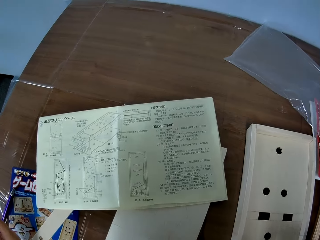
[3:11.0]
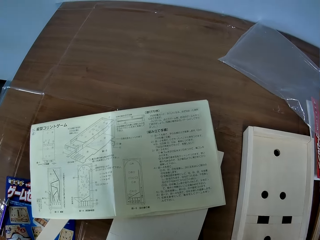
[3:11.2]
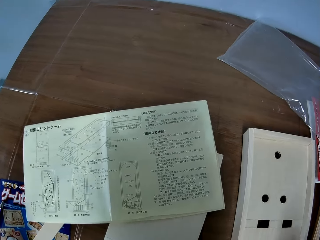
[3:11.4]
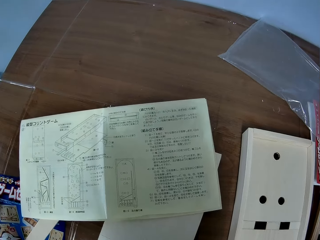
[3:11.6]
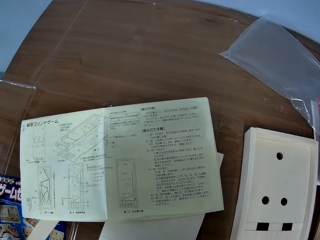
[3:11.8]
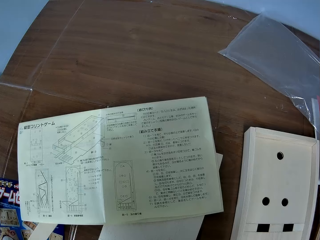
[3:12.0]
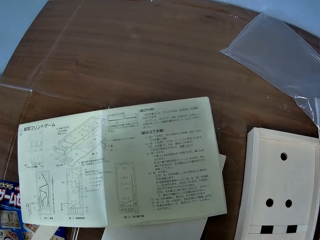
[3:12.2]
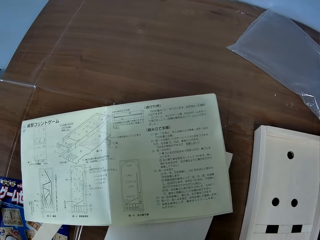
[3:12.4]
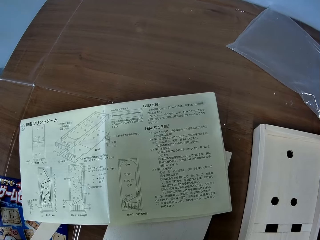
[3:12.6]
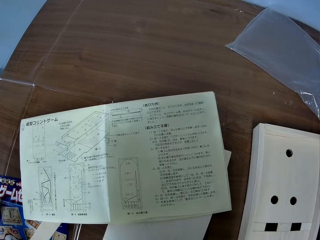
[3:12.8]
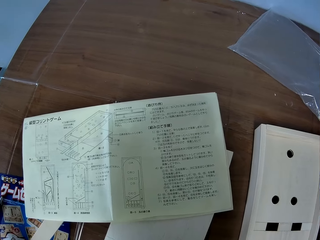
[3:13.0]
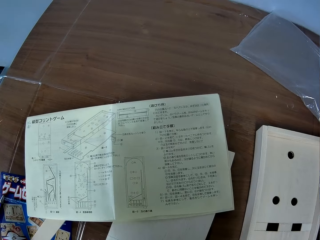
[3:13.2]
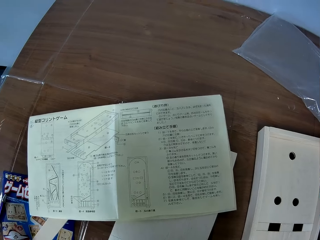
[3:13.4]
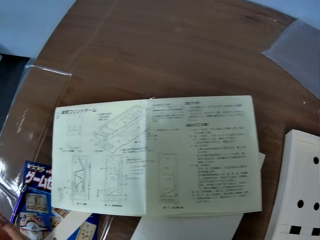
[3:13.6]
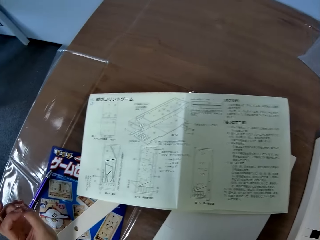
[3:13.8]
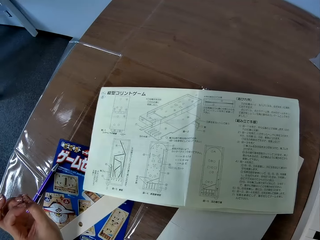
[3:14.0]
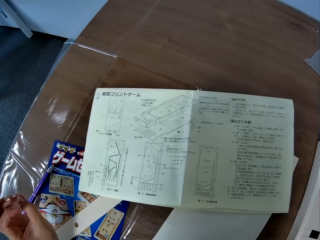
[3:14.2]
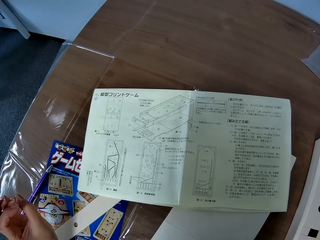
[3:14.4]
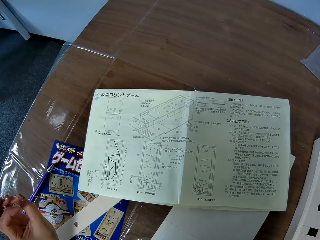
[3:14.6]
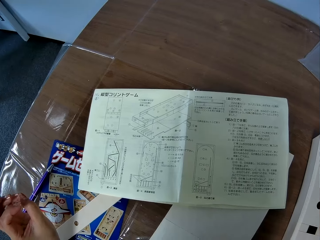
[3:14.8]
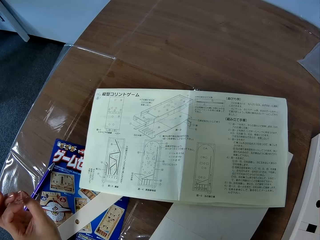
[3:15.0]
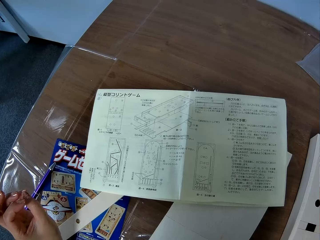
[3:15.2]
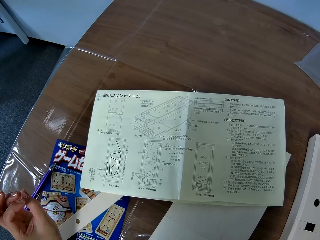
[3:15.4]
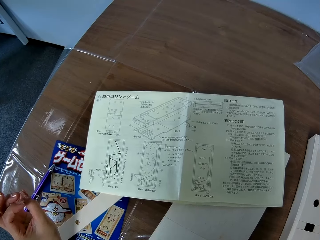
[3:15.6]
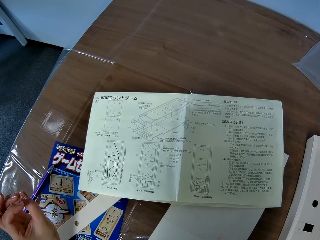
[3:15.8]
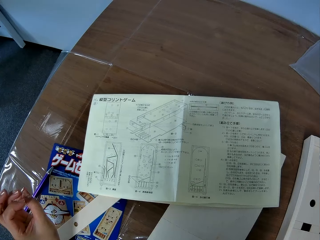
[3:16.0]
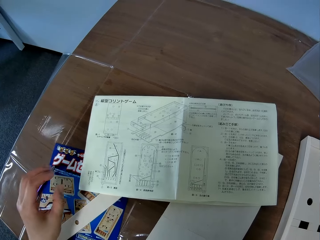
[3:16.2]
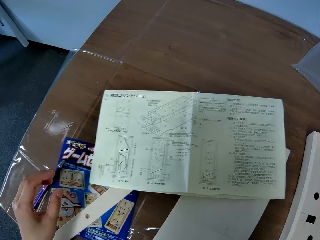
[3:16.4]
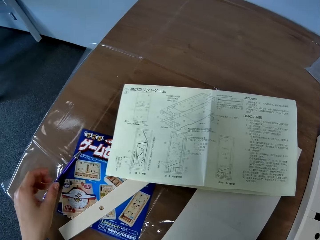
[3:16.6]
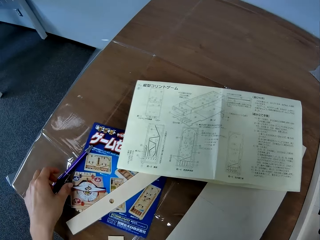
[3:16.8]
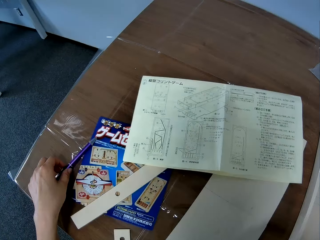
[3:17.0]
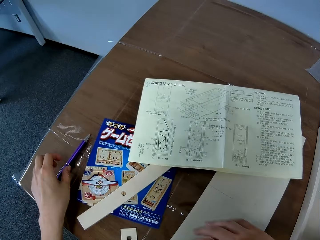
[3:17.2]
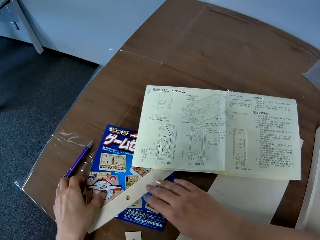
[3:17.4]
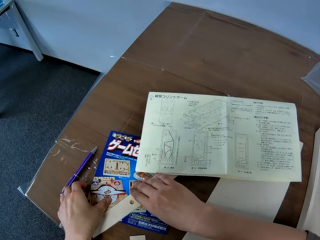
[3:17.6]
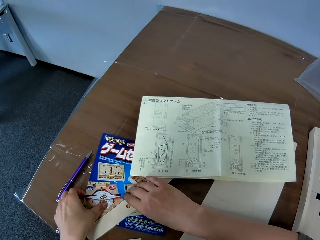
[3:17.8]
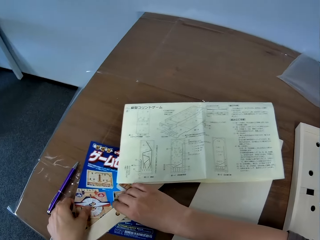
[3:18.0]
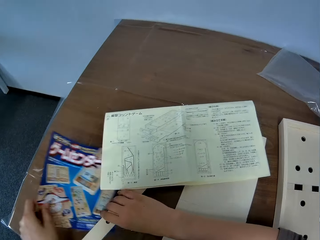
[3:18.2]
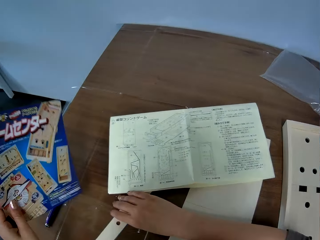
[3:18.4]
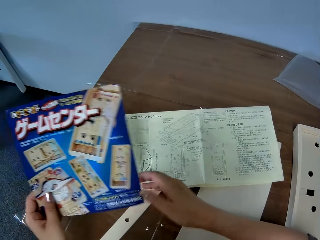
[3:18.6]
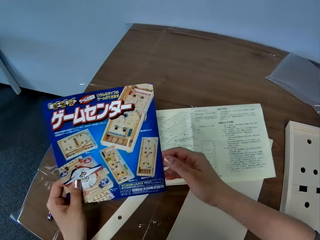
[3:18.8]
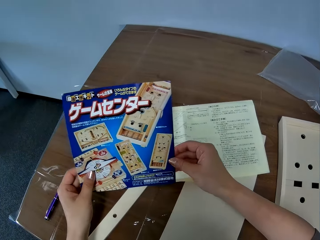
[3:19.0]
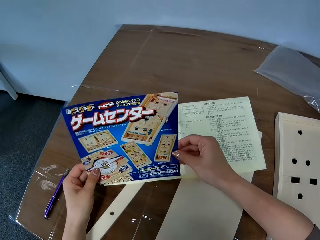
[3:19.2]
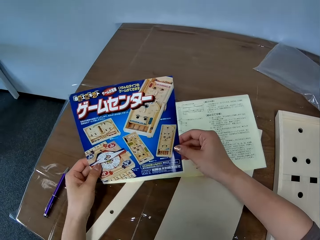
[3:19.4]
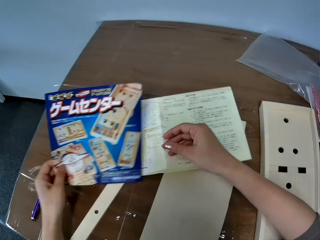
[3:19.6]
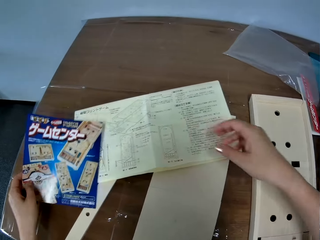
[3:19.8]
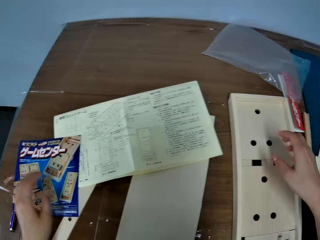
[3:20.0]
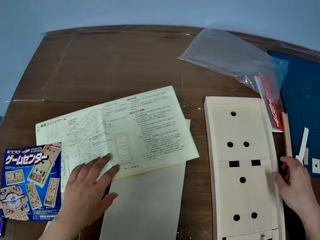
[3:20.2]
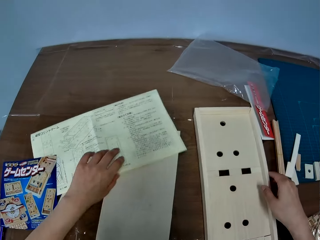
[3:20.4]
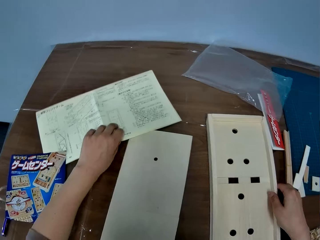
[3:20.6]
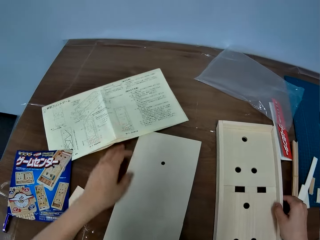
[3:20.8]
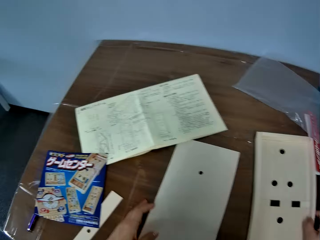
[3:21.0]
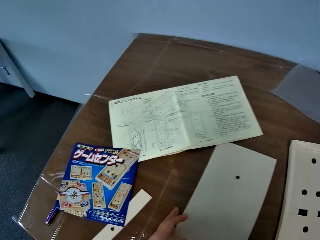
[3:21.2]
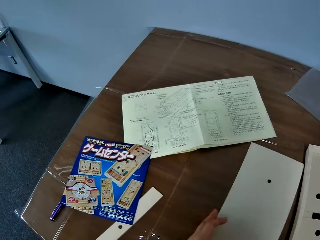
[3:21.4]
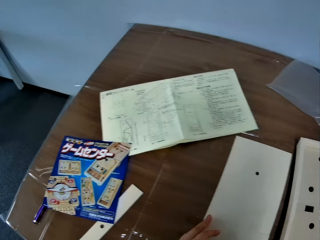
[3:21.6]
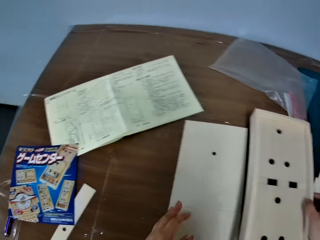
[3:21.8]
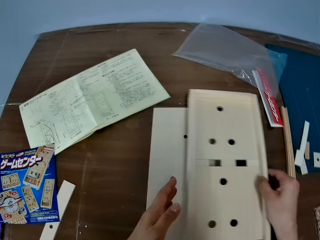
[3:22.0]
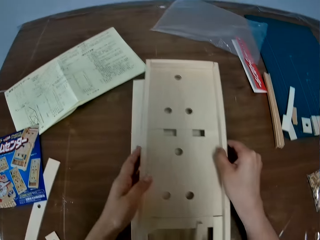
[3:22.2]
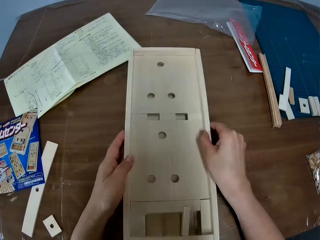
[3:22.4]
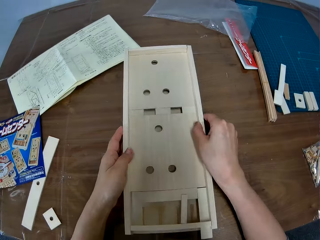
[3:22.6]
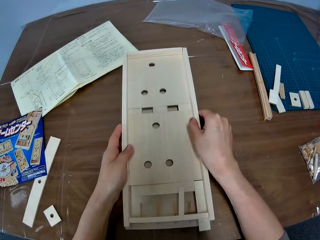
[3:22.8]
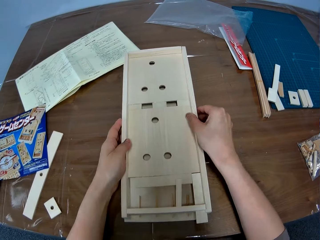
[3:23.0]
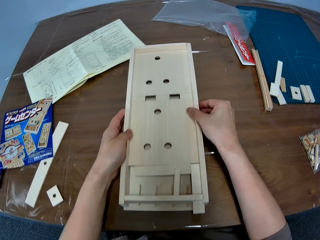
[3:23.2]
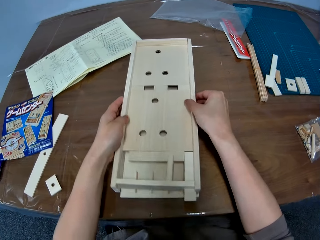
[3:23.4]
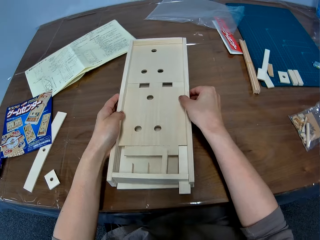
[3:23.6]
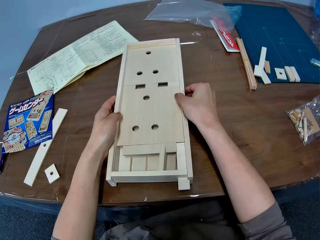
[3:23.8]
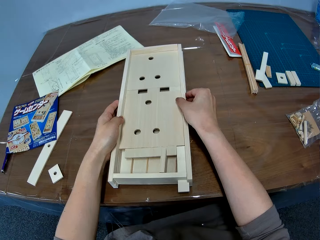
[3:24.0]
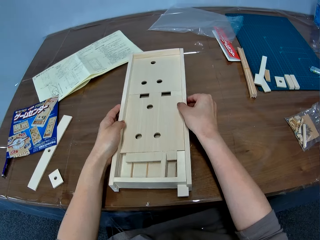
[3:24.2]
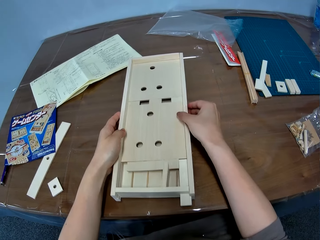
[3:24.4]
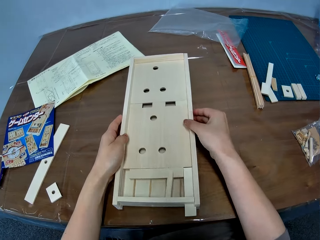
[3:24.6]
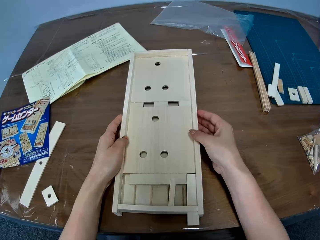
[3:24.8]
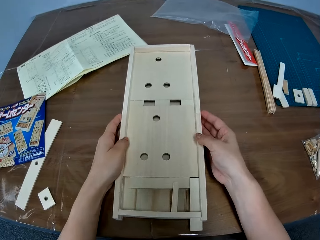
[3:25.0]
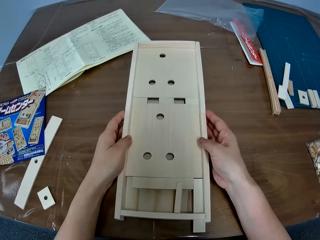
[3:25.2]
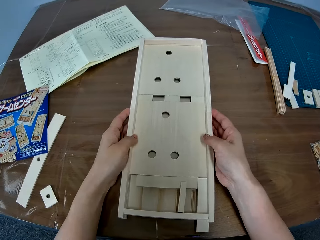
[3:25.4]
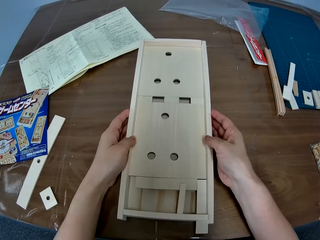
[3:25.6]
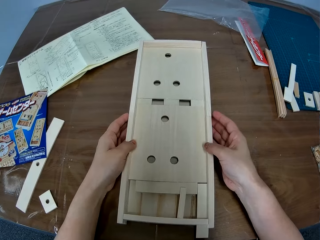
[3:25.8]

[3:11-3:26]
The camera wearer adjusts a pen on the table with her left hand. She holds something. She picks up another paper from the table with her left hand. She holds the paper with the other hand. She looks at the paper. She drops the paper on the table. She adjusts the other paper with her left hand. She touches something. She adjusts a wooden board on the table with her left hand. She carries something. She places another wooden board on the board.

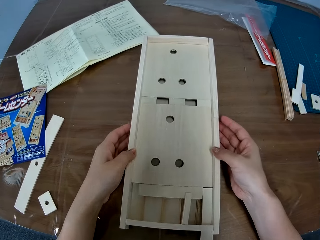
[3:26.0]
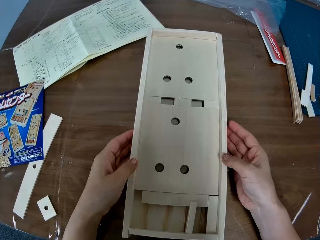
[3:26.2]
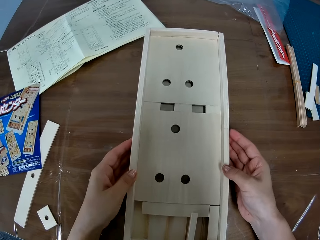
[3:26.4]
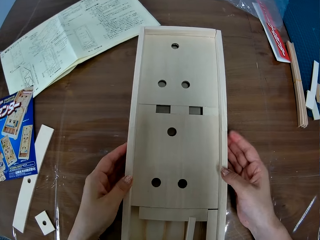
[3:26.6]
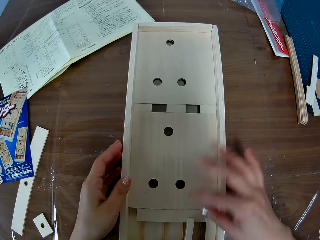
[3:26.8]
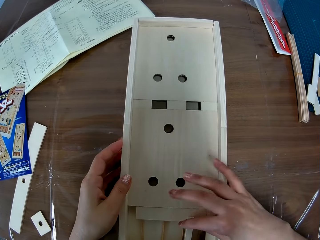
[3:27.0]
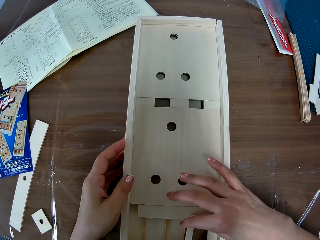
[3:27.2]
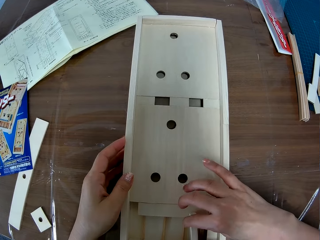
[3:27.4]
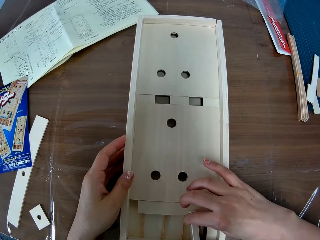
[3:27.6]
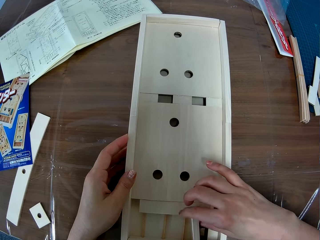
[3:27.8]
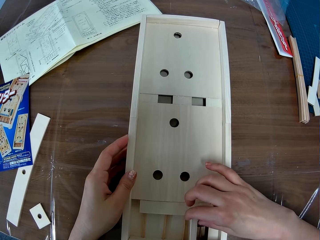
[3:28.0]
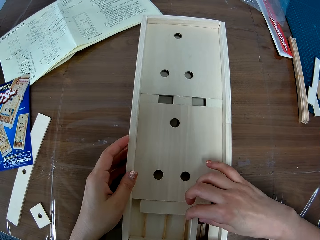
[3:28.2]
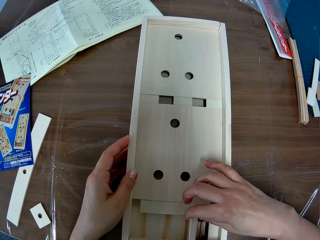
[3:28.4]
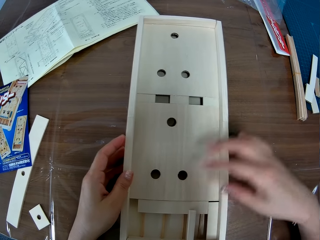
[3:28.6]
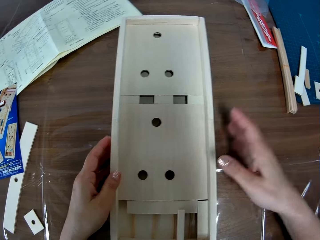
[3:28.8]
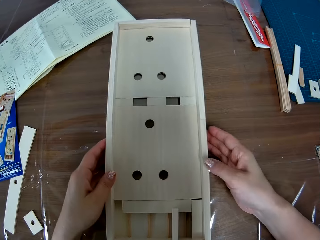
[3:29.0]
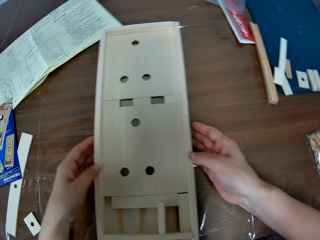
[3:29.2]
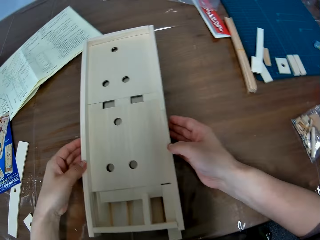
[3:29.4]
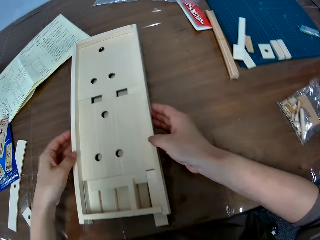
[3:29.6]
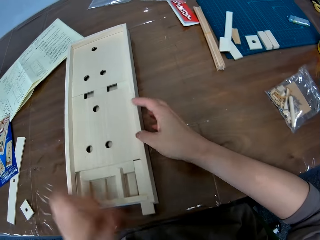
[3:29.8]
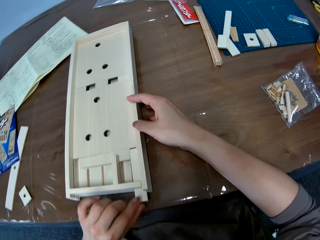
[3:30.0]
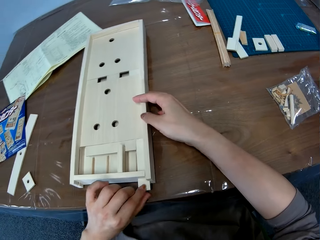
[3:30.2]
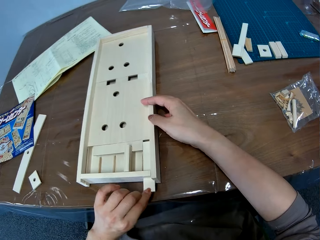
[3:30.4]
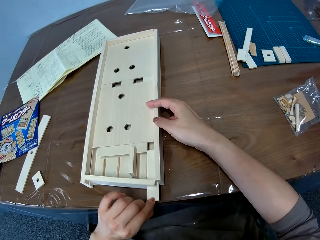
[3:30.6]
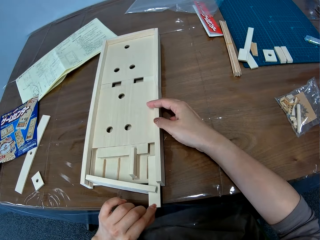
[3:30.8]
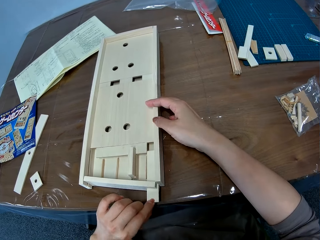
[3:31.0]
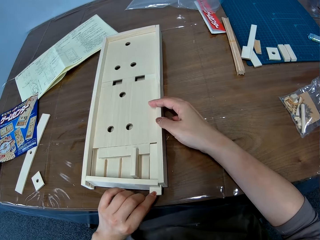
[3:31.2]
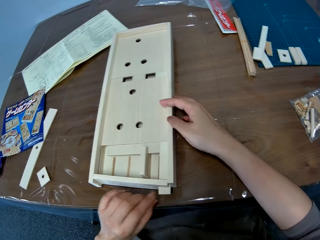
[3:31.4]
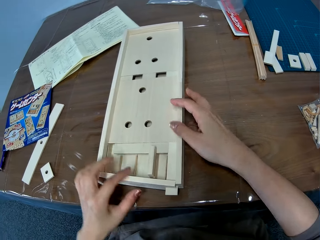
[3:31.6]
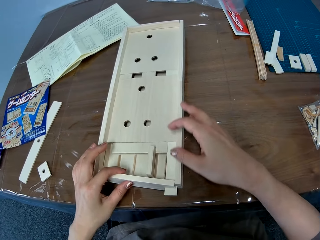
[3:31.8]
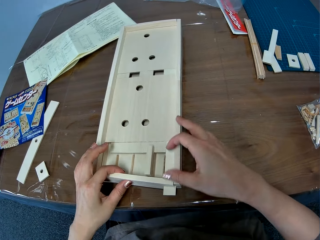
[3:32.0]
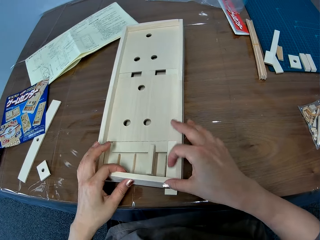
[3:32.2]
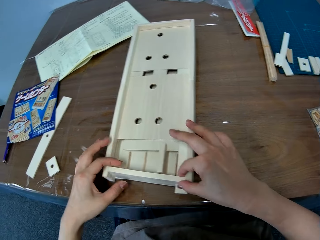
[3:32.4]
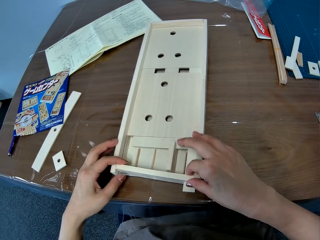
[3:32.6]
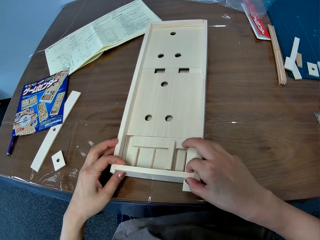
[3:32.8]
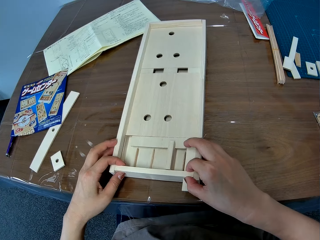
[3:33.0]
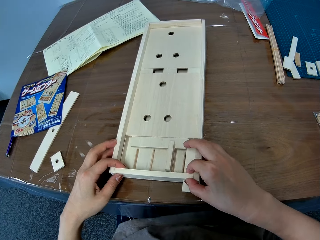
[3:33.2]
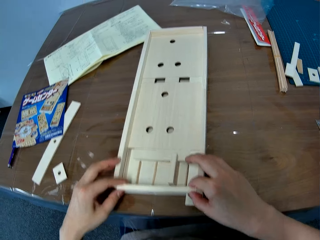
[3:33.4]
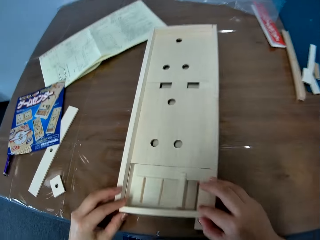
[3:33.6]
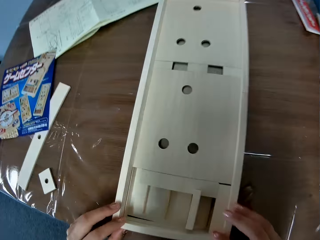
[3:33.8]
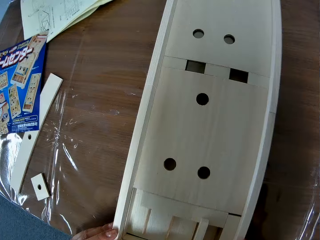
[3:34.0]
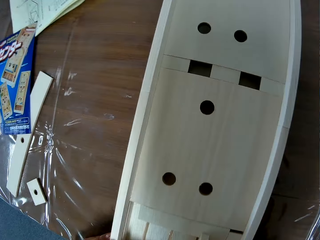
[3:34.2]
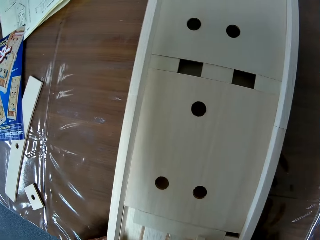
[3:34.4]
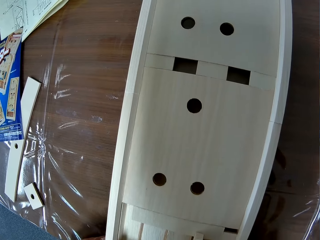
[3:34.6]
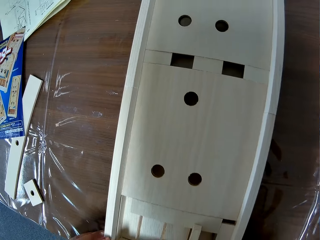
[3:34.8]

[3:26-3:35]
The camera wearer adjusts the wooden boards with her two hands.
